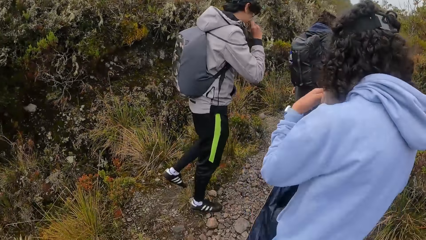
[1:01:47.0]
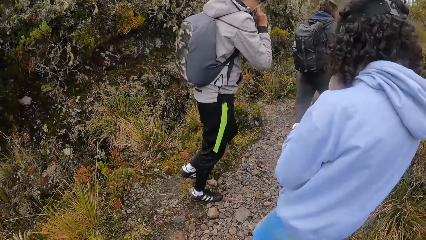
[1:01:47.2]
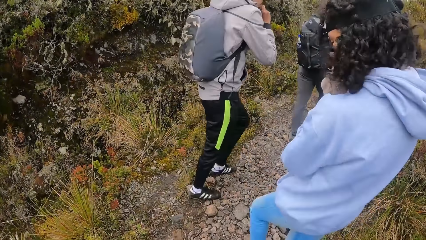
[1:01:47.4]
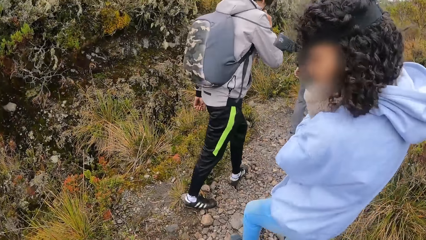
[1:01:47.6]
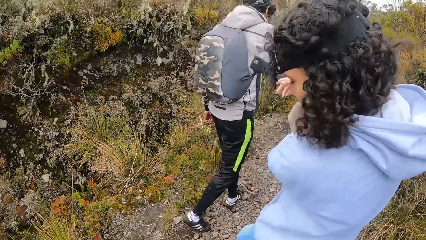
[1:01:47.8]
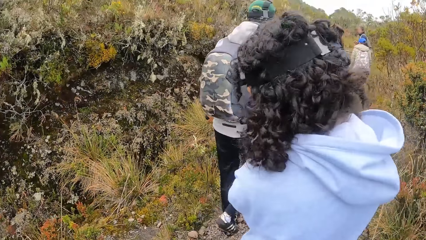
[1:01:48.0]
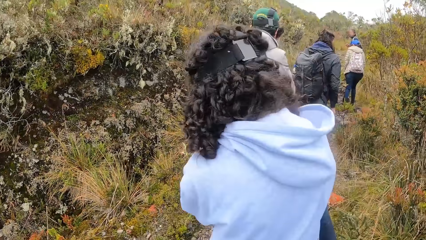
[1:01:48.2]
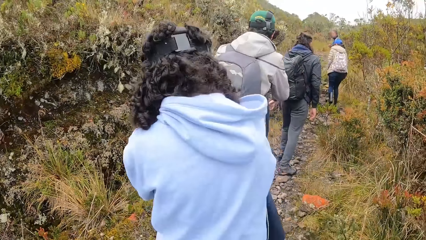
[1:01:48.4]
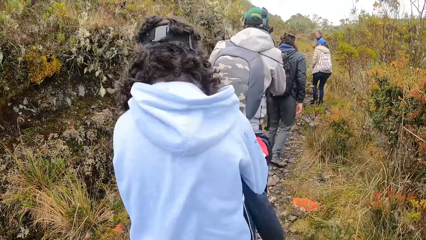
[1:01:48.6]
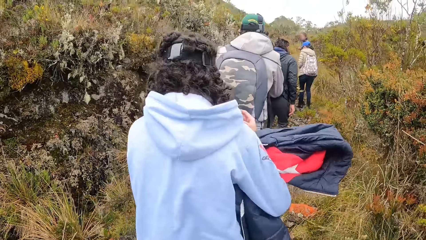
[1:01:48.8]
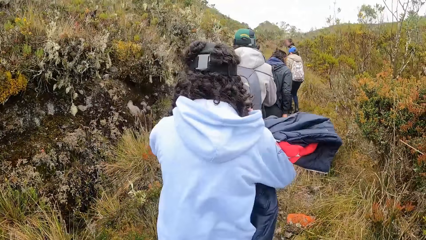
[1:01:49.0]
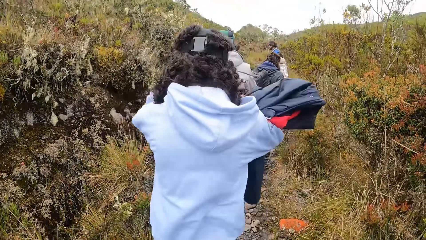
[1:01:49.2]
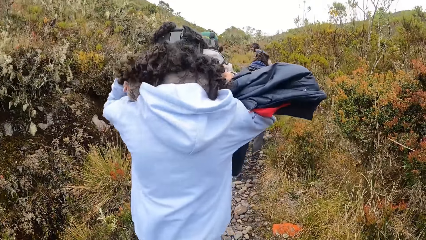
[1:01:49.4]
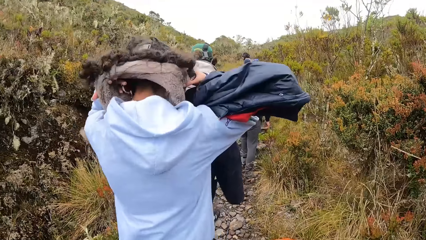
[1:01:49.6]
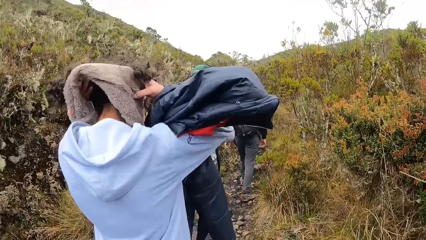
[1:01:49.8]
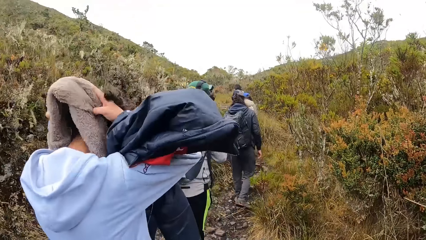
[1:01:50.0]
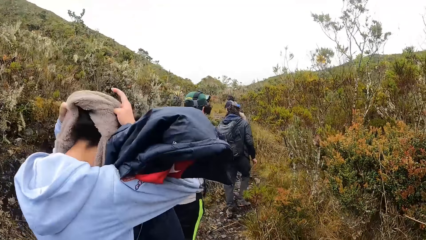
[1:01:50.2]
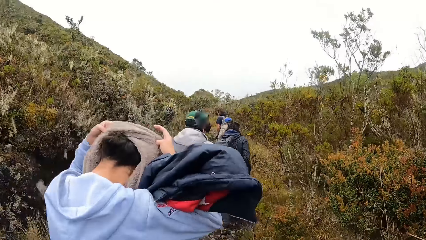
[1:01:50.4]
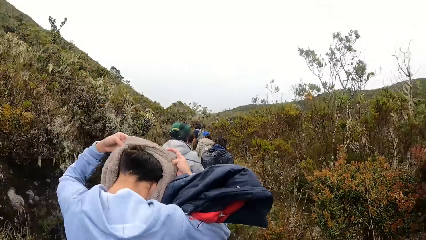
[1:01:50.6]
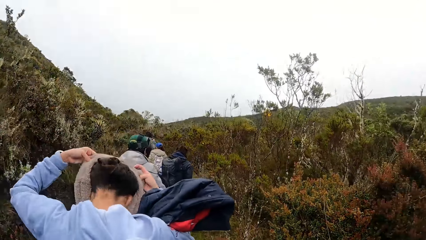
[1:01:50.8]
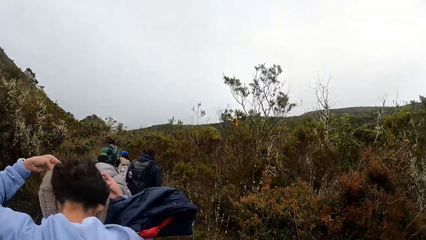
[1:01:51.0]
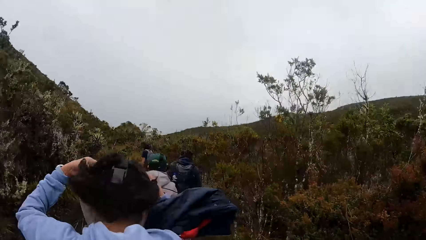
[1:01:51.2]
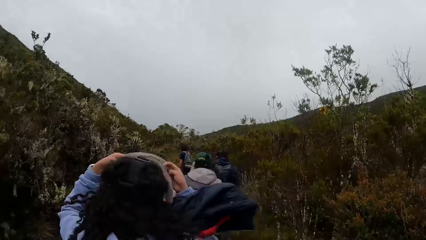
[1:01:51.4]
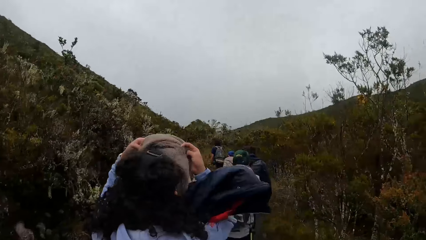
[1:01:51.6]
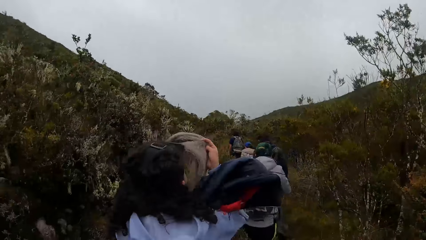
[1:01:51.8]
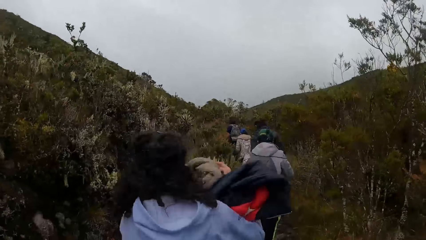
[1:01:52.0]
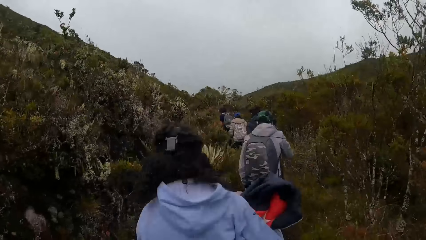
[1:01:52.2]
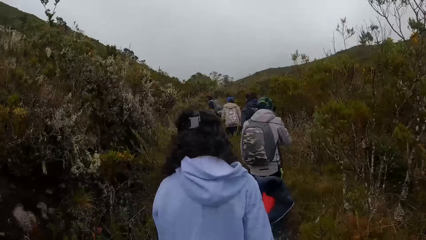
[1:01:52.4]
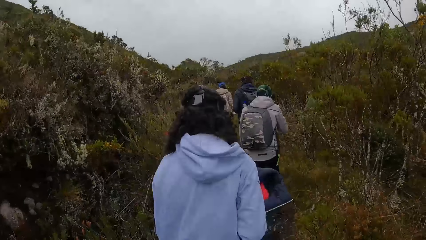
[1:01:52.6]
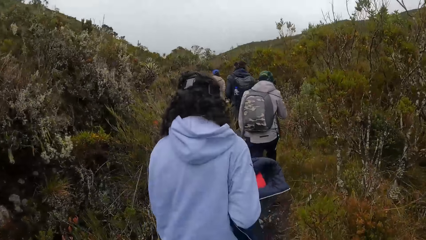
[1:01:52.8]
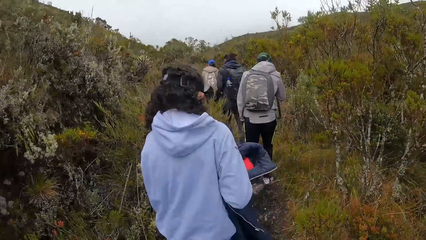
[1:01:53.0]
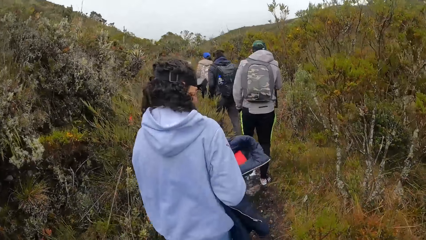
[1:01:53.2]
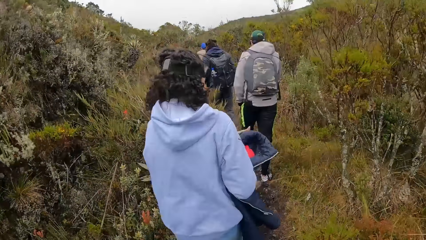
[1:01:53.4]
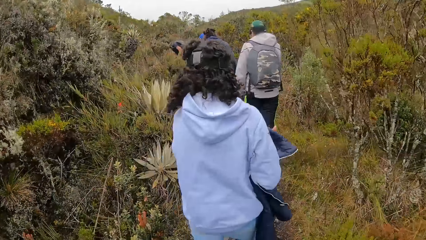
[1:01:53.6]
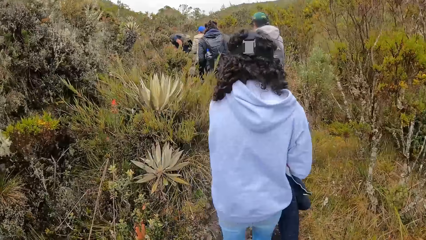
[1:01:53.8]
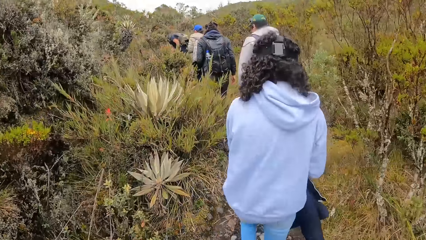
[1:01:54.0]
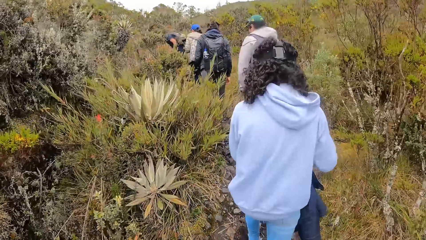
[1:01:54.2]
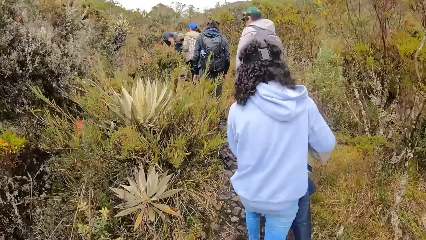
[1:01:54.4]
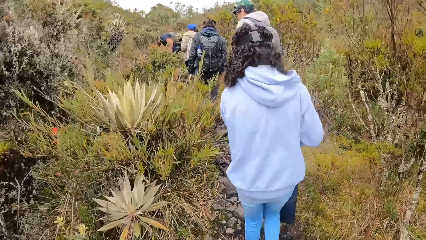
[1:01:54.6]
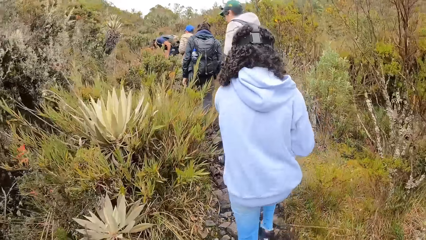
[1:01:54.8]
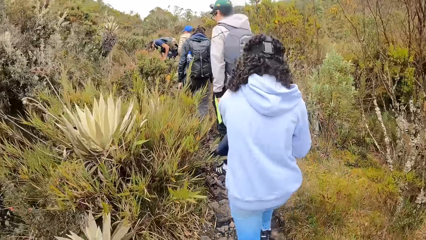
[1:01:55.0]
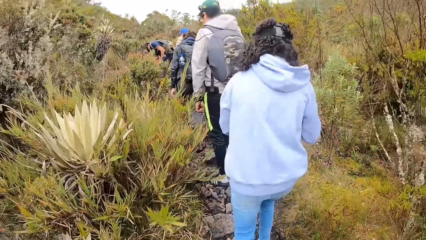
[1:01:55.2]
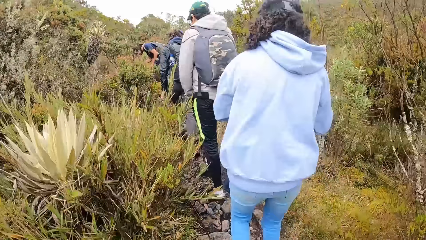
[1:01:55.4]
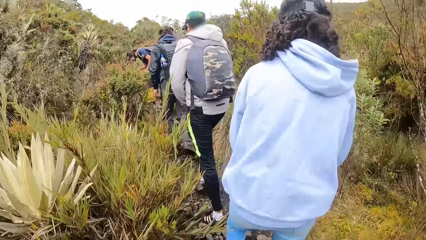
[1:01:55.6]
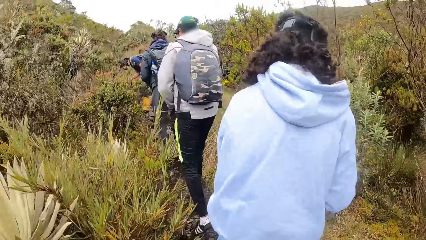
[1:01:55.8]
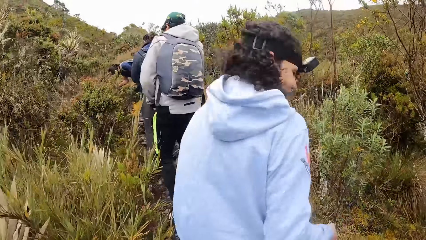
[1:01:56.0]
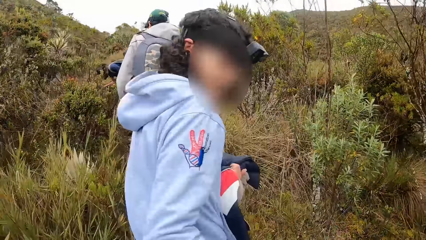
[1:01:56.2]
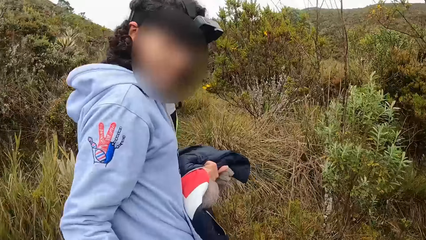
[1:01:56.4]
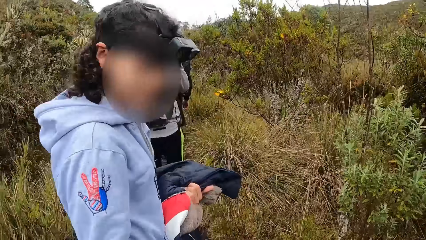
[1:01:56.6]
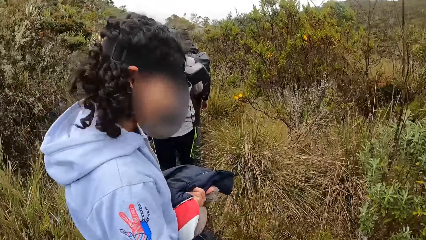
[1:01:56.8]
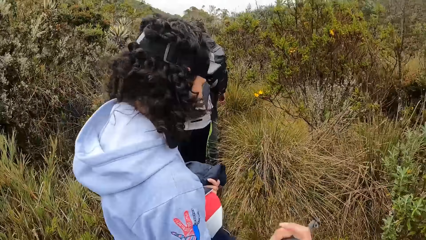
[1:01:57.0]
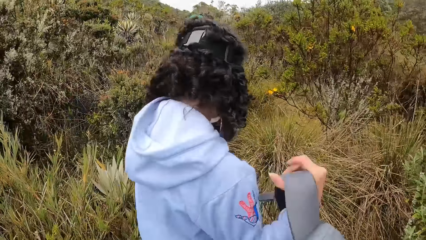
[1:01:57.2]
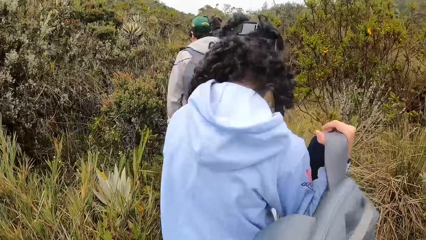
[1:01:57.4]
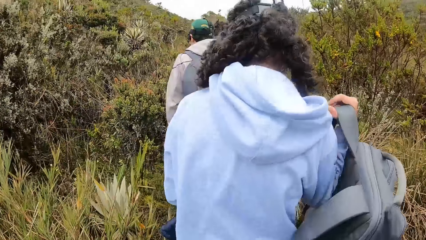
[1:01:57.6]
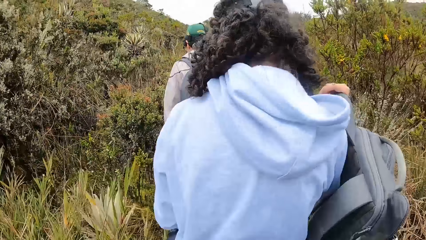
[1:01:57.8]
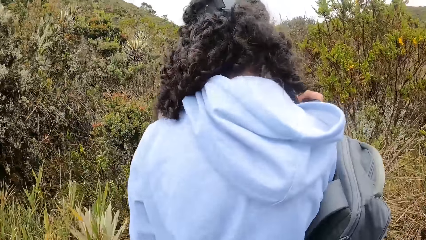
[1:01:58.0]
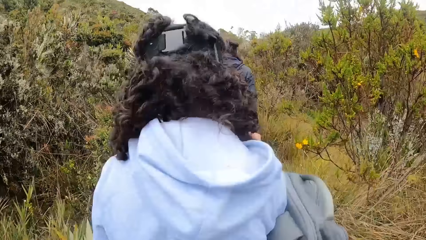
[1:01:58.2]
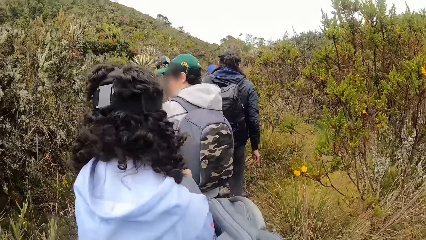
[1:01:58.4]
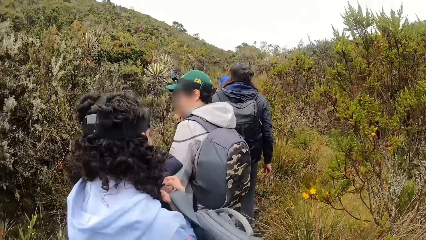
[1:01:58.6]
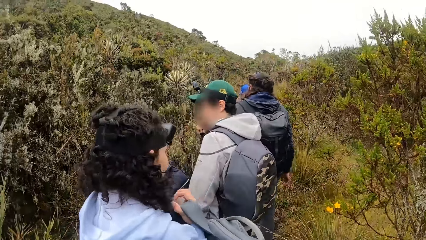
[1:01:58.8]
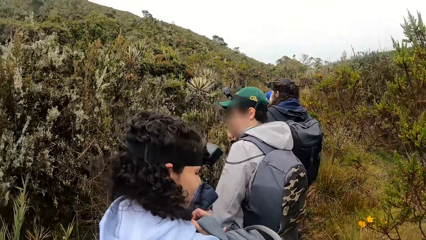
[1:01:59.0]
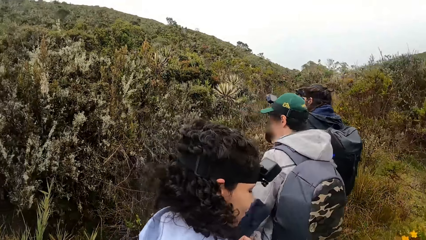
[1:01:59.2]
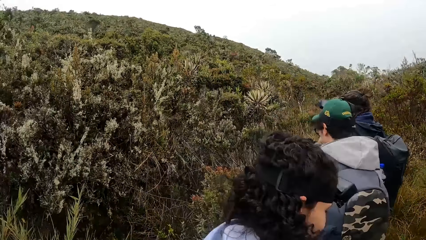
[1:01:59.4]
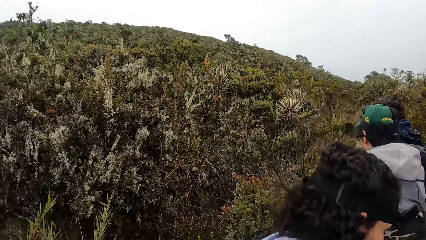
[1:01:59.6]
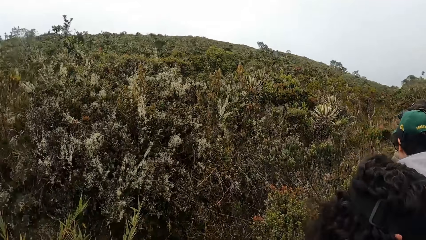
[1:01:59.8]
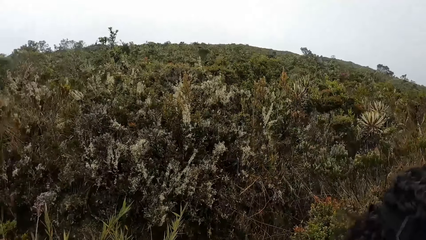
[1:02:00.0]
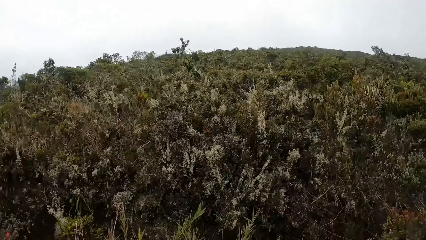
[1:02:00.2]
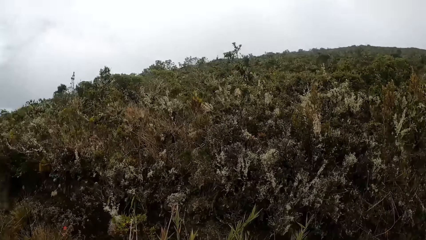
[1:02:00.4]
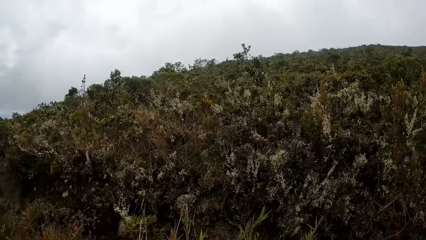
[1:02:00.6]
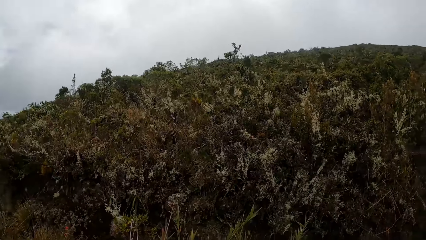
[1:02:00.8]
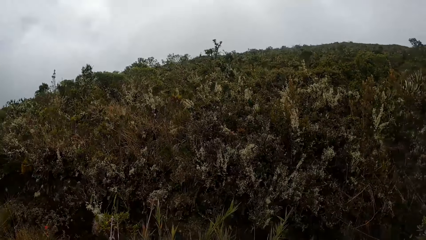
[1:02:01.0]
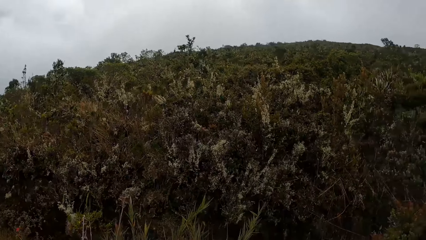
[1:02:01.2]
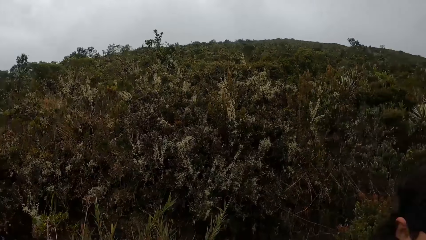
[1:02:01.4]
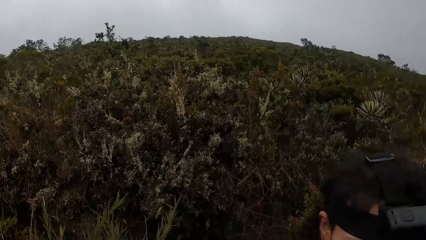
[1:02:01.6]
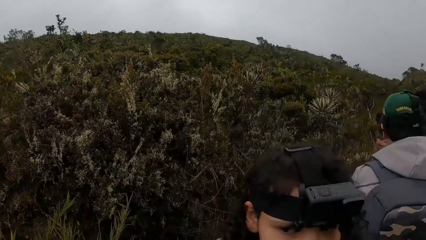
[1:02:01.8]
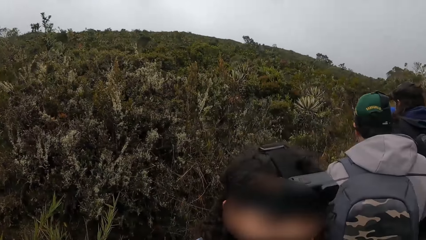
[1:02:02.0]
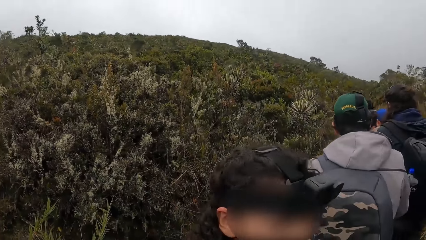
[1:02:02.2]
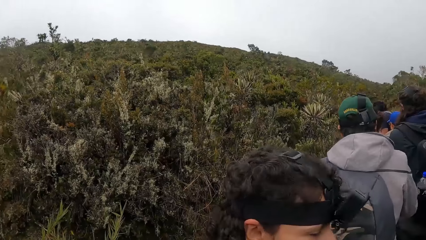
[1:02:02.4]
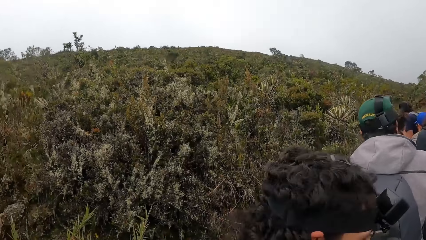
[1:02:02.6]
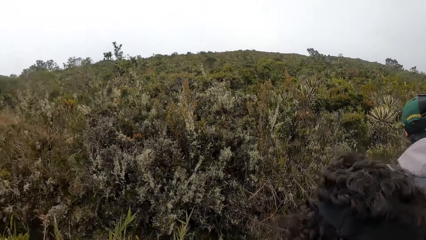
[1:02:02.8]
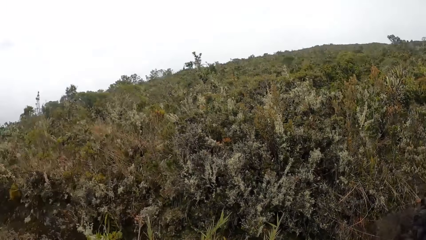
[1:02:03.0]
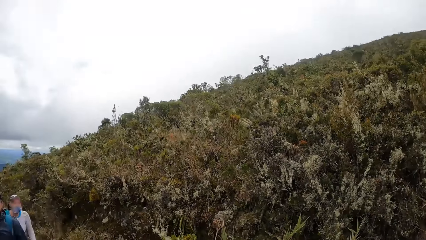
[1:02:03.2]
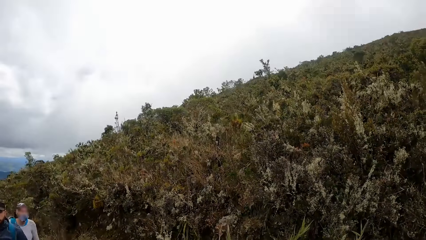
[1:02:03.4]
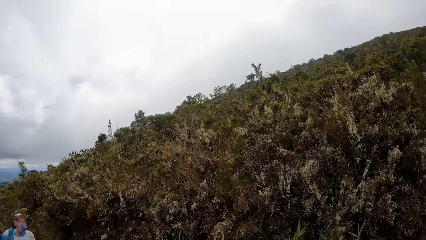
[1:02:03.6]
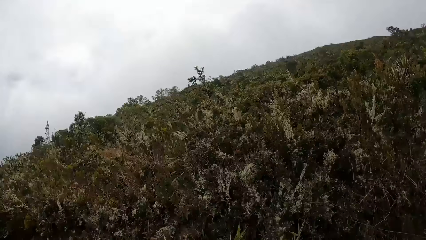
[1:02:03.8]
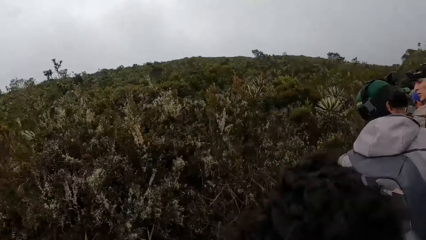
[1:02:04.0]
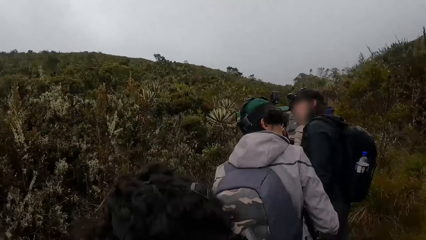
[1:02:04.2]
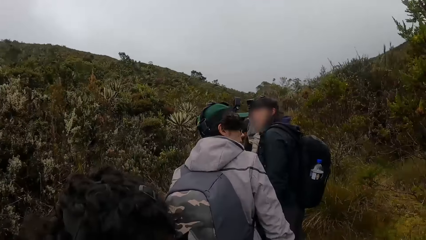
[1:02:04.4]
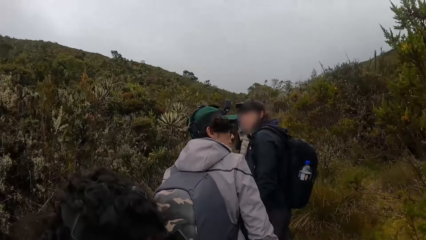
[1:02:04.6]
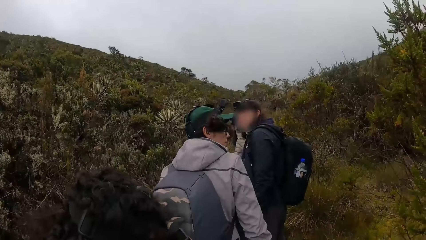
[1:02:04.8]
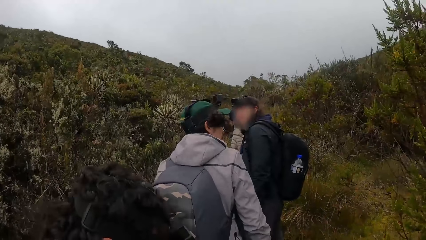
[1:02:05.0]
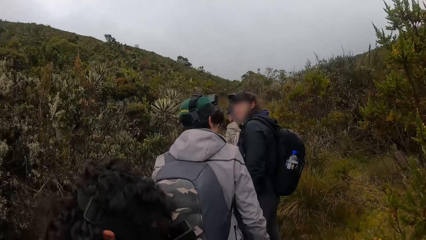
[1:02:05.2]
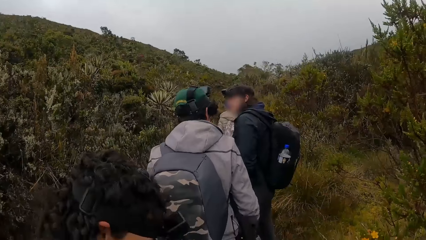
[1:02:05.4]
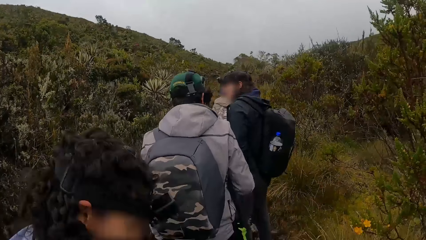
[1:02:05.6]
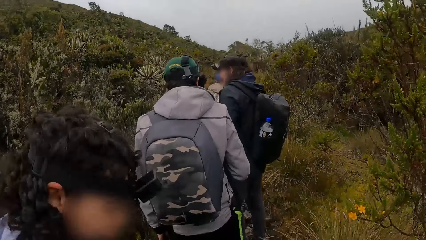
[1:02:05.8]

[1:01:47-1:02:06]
The woman holds a winter jacket with her right hand. The camera wearer walks in the open area. The woman removes the muffler from her neck with both hands. The woman holds a backpack with her right hand. The camera wearer looks around.
